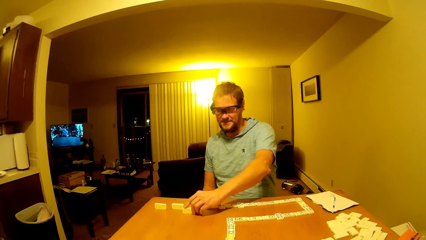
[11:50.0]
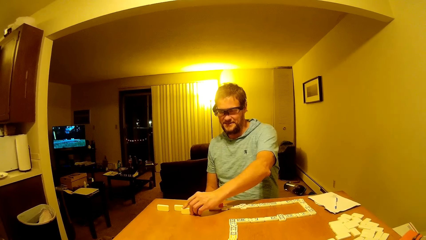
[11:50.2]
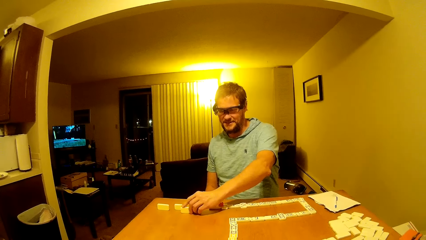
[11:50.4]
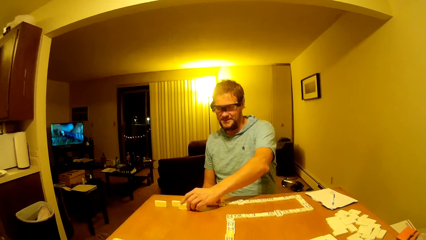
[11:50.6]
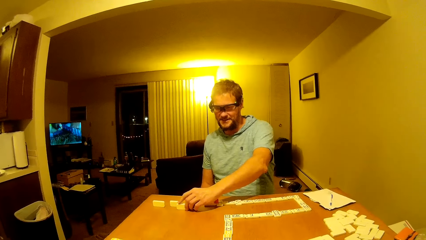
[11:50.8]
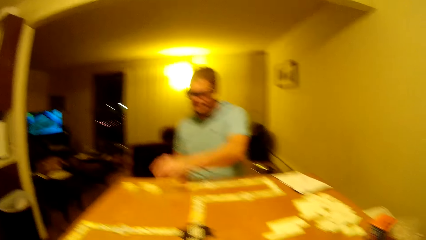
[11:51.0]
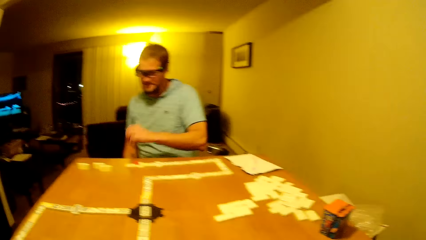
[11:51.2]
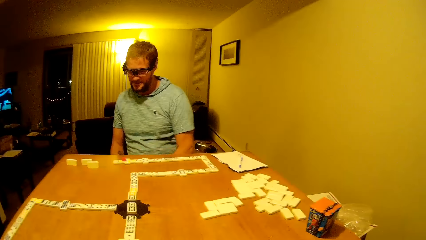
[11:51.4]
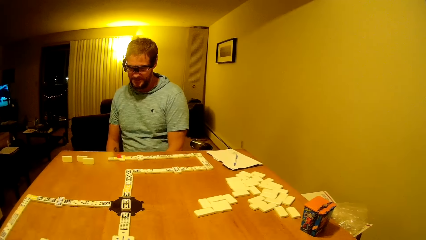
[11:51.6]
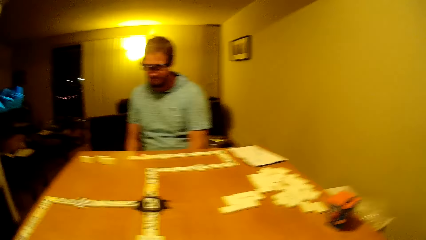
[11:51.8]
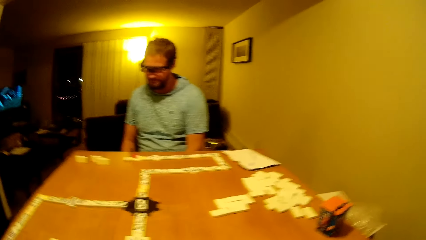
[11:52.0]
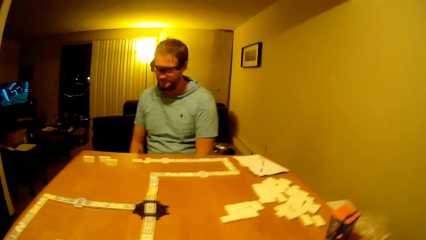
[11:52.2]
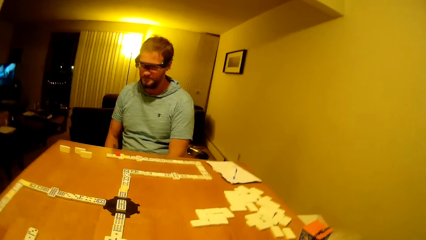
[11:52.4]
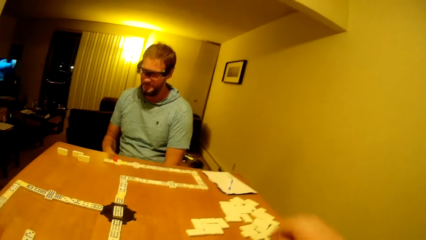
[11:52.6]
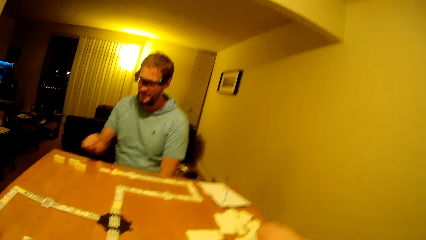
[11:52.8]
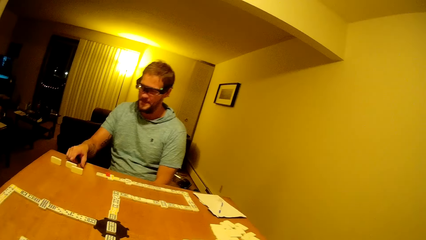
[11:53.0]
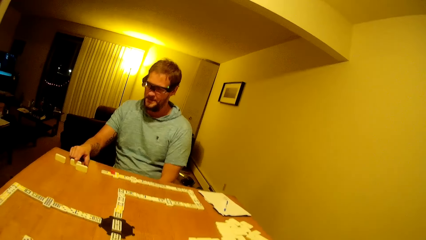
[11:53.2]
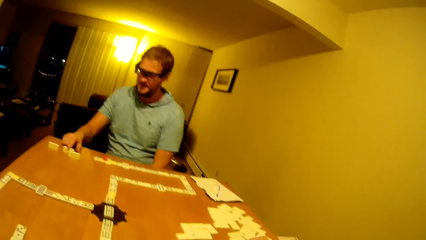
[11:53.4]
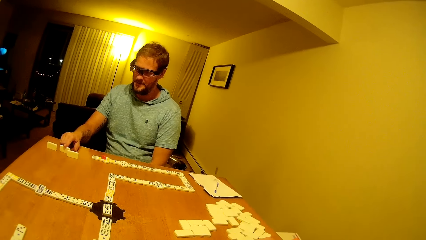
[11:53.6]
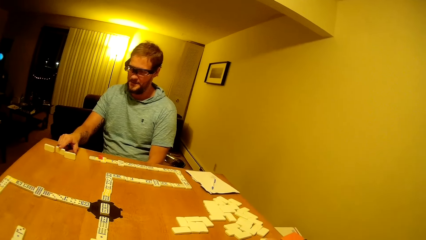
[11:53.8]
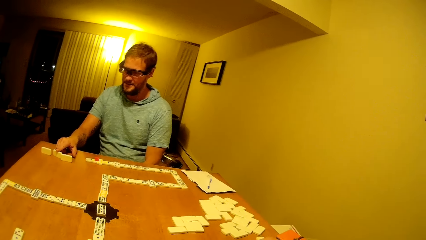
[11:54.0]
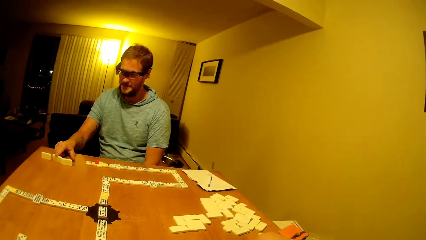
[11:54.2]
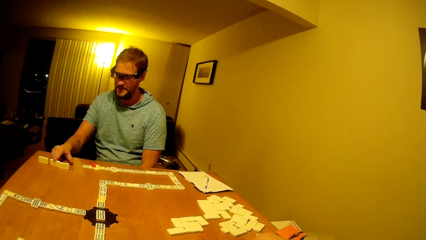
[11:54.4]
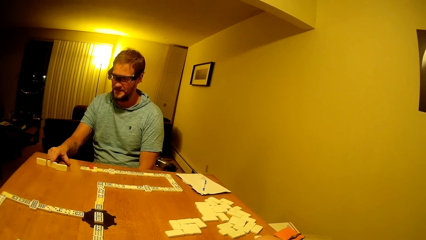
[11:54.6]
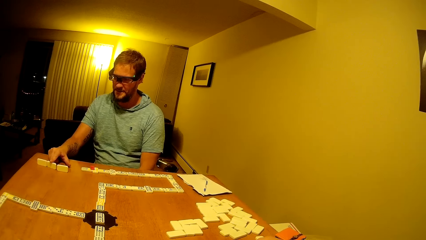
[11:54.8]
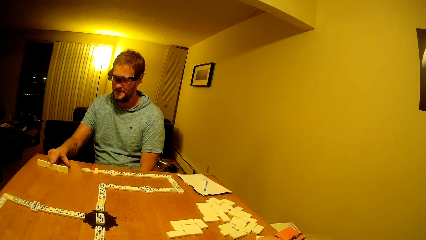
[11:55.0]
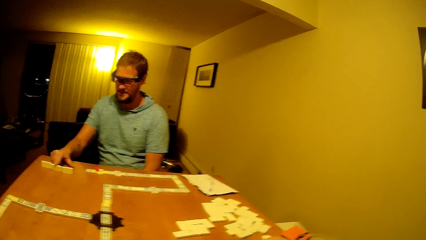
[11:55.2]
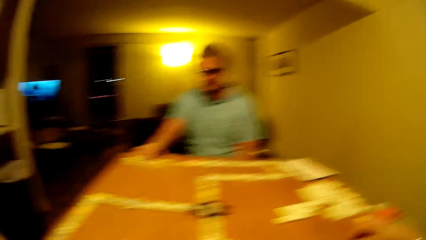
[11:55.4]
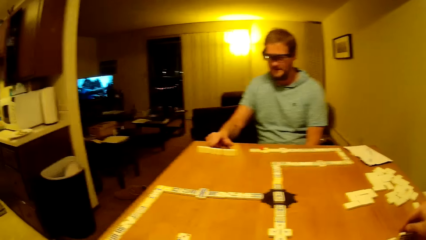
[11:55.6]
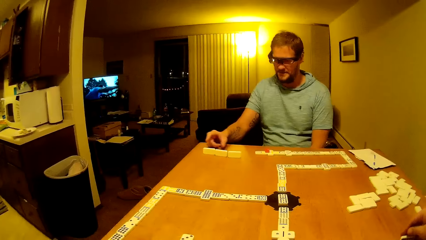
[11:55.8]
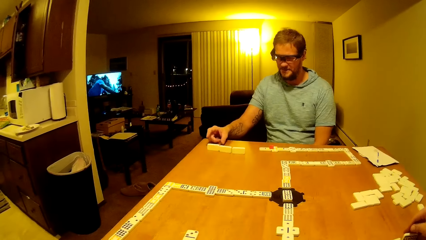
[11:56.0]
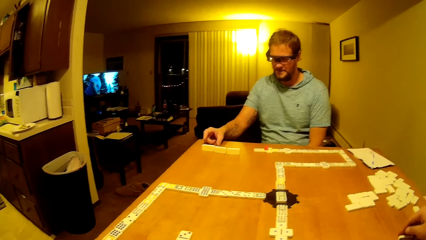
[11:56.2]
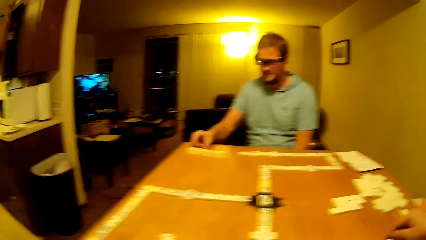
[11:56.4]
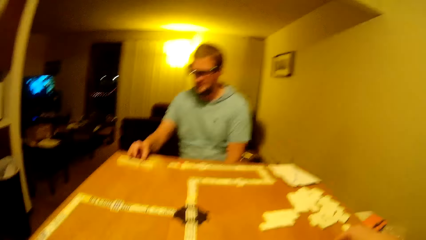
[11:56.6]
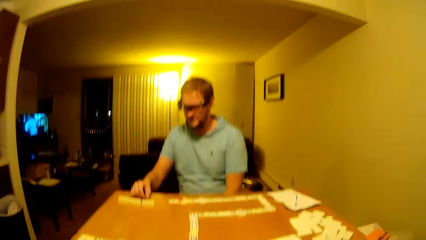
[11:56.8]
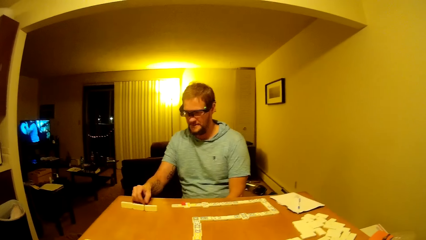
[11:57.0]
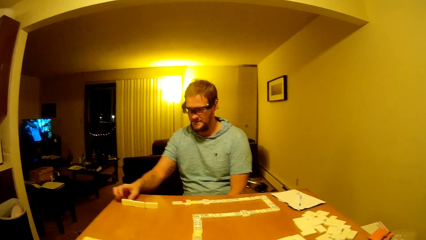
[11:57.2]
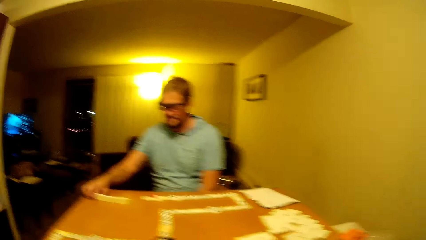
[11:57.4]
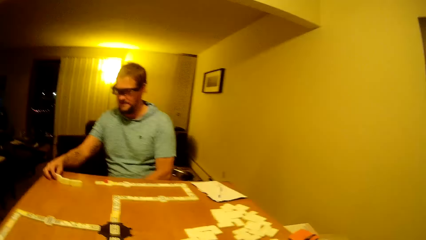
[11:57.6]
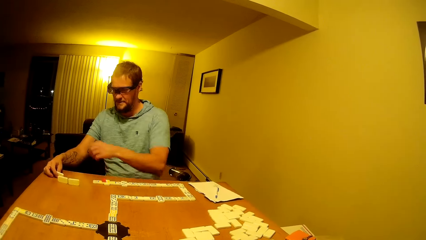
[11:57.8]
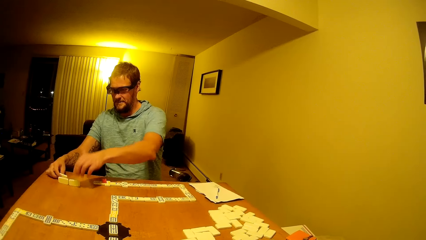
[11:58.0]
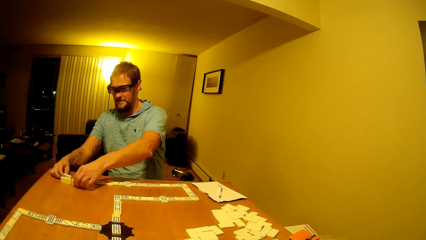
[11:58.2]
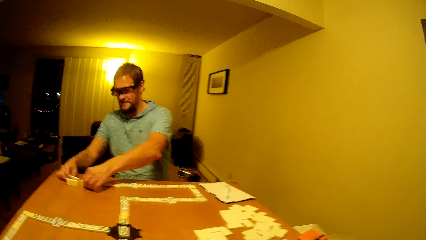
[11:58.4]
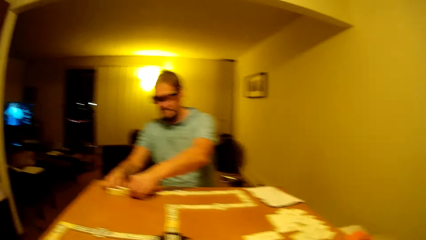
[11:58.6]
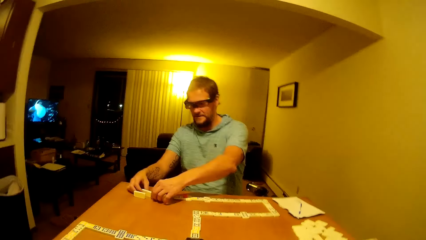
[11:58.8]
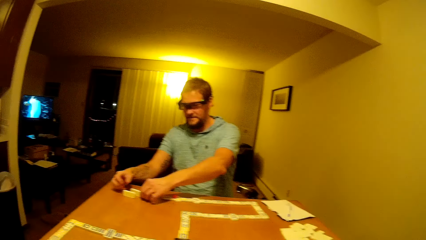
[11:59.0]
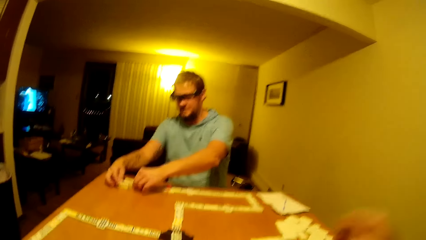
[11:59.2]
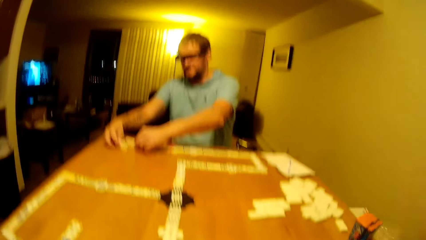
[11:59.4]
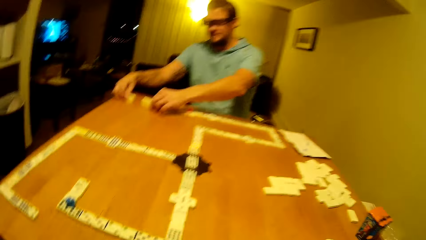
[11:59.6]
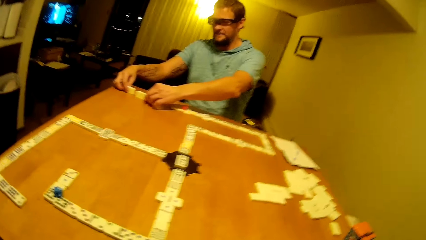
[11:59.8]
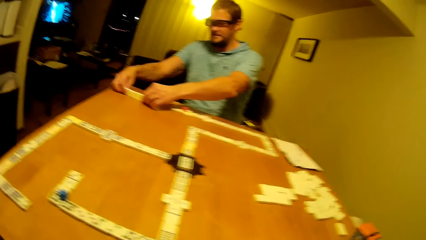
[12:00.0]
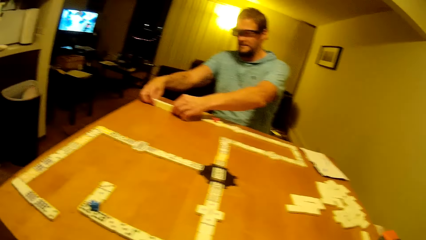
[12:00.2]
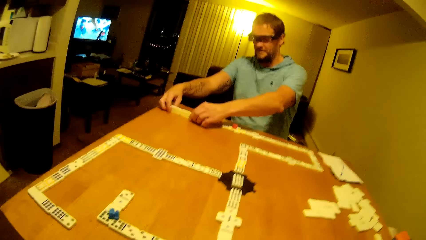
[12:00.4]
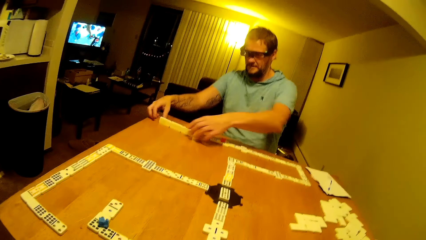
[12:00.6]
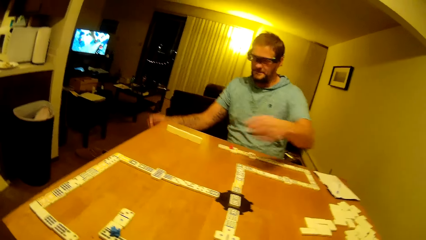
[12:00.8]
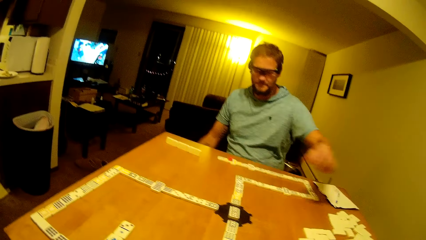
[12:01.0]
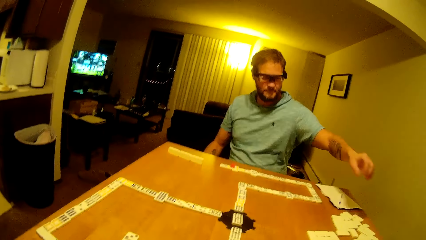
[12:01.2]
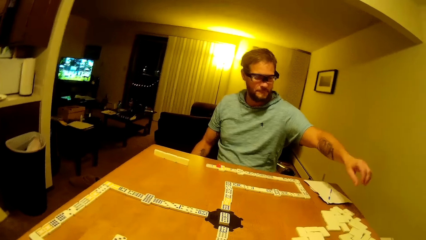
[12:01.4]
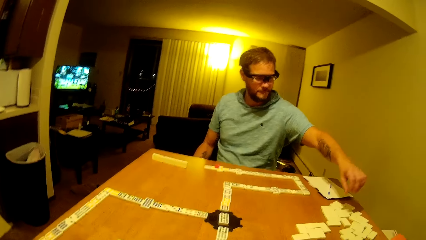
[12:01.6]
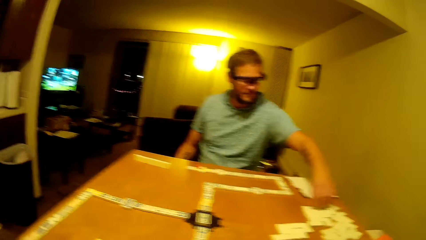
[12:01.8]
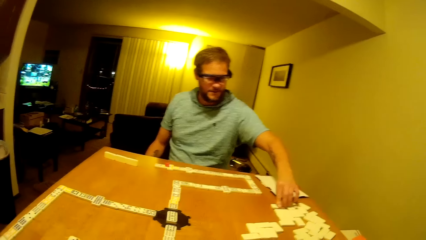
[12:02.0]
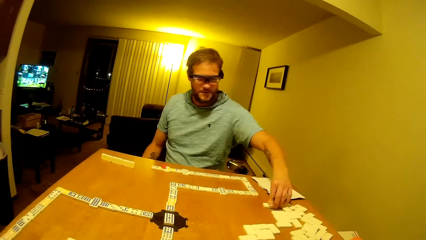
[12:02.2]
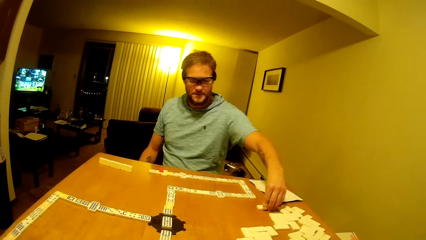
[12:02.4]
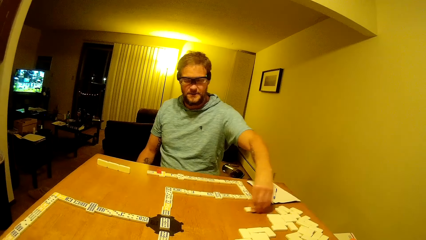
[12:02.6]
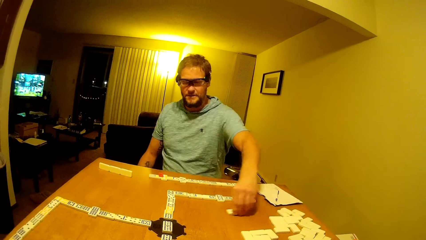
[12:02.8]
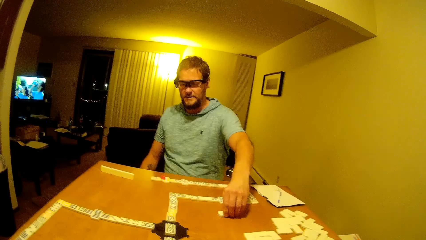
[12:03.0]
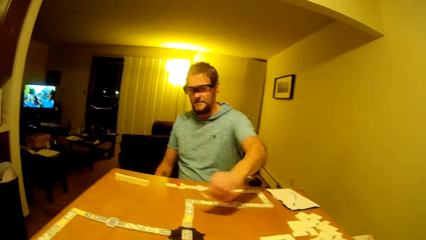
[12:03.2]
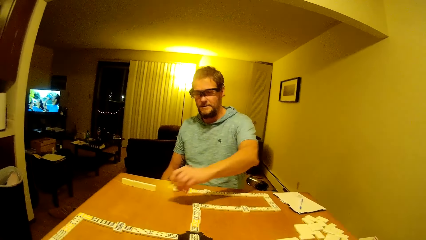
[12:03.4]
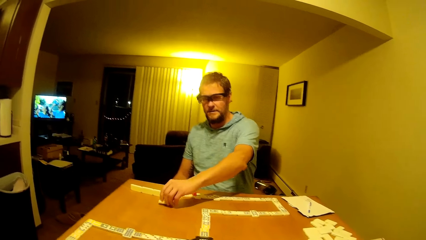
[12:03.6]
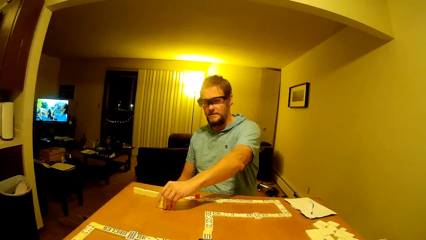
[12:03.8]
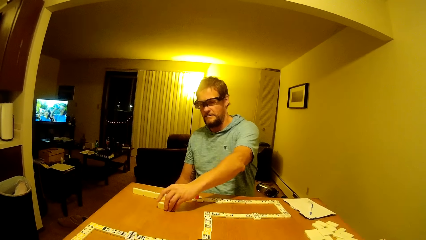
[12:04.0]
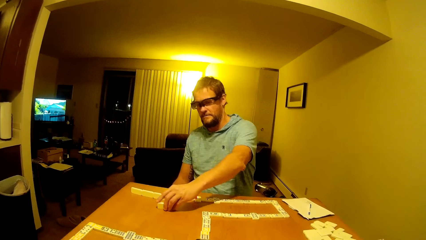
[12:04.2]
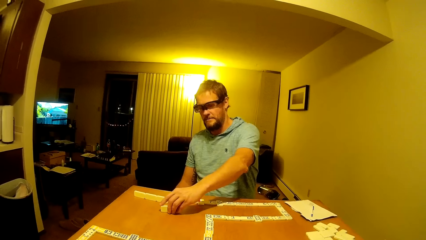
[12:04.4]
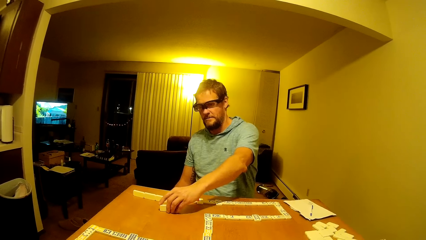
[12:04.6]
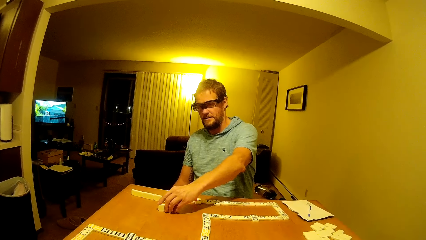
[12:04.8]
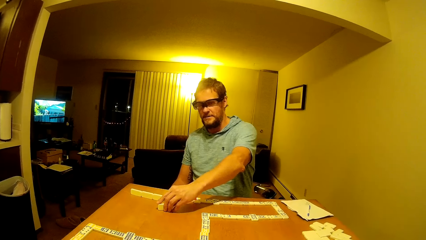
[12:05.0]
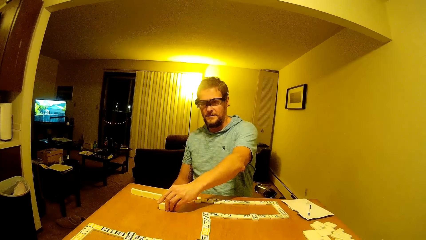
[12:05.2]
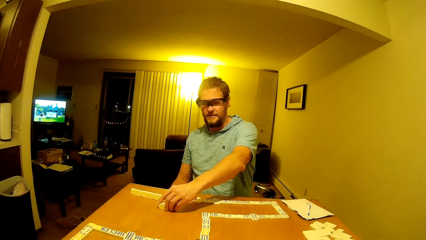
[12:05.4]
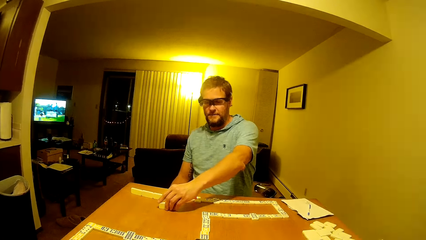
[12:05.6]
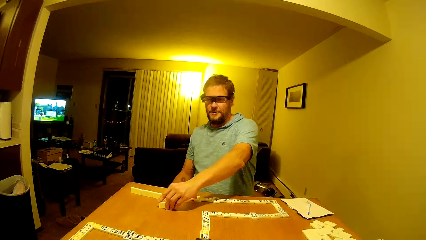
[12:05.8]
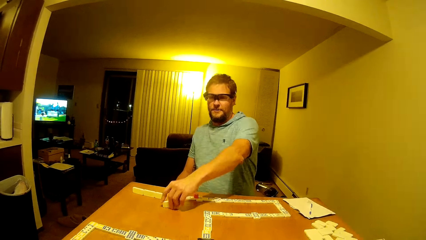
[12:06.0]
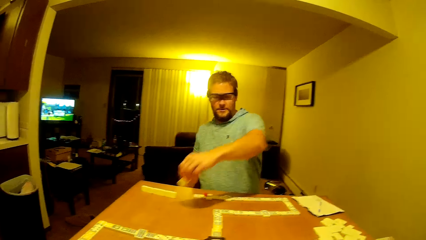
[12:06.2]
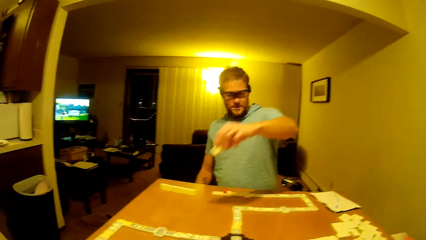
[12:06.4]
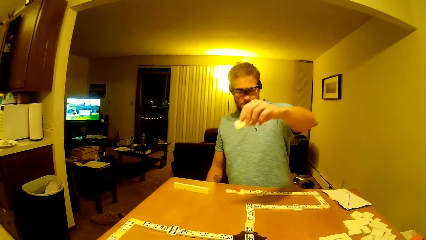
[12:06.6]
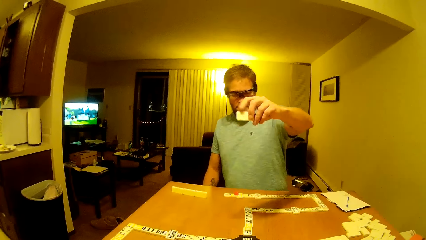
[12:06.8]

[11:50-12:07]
The camera wearer lifts the hand up. A man puts the hand down. The man touches the dice. The man arranges the domino pieces on the table. The man picks a domino piece. The man checks the domino piece. The man places the dice on the table.
